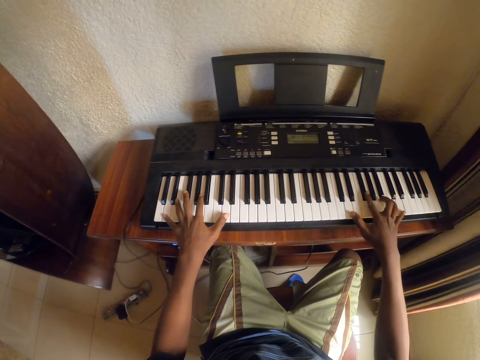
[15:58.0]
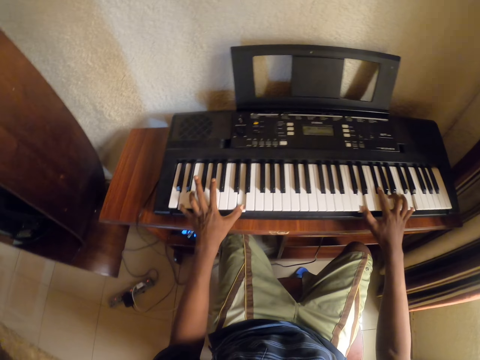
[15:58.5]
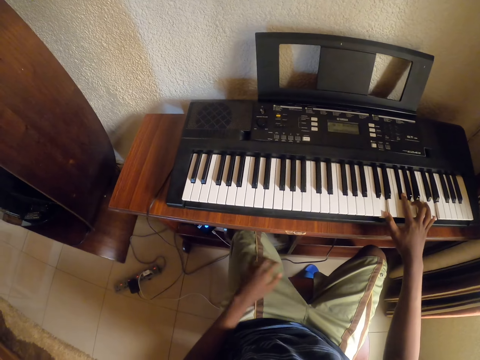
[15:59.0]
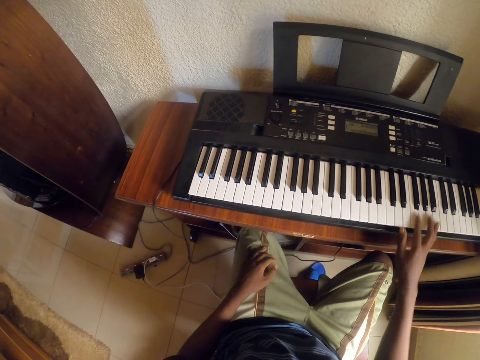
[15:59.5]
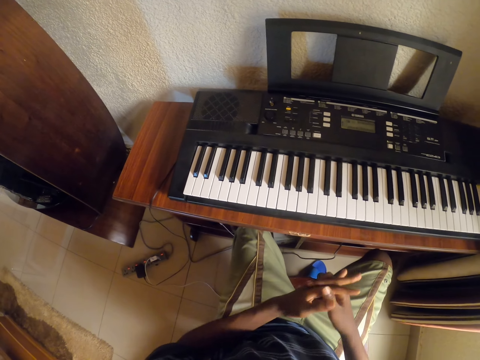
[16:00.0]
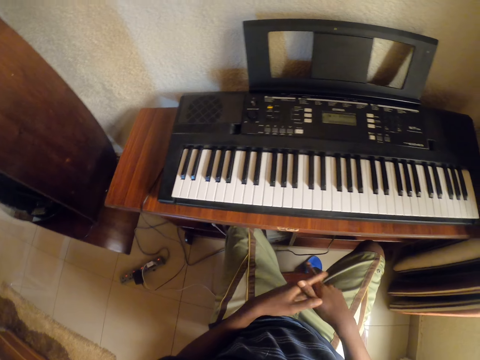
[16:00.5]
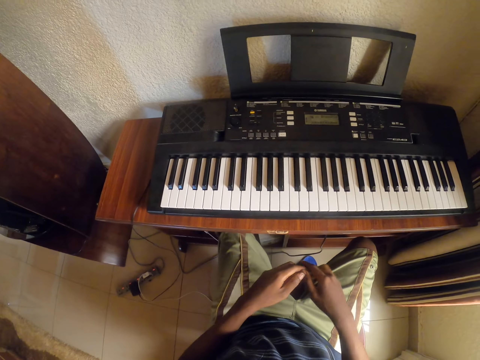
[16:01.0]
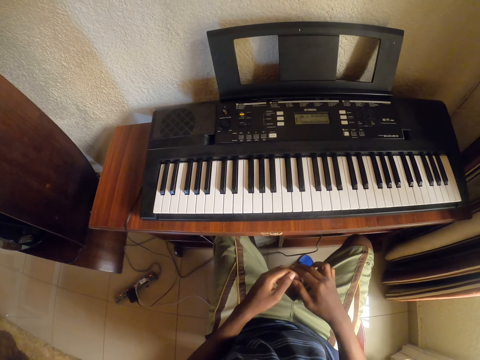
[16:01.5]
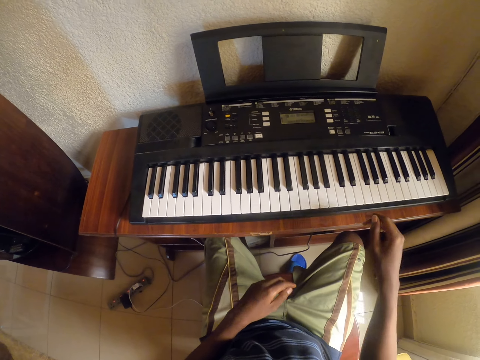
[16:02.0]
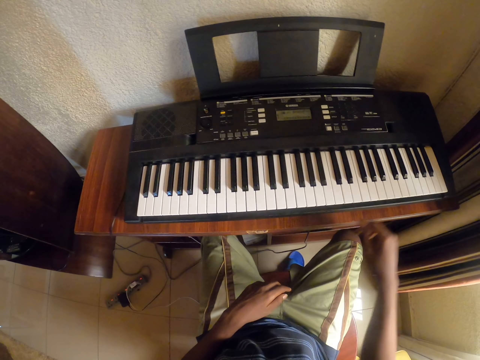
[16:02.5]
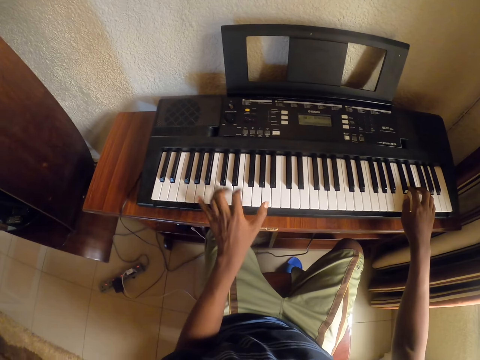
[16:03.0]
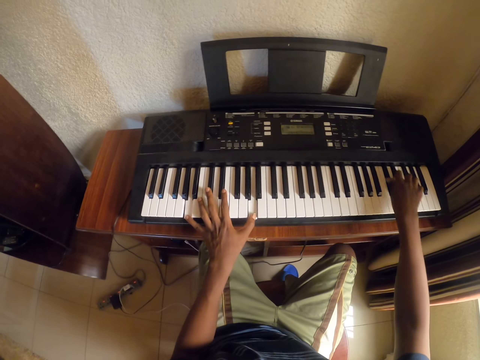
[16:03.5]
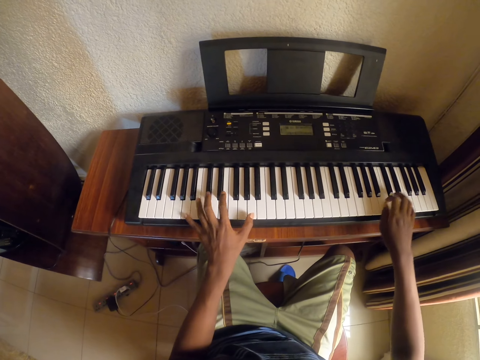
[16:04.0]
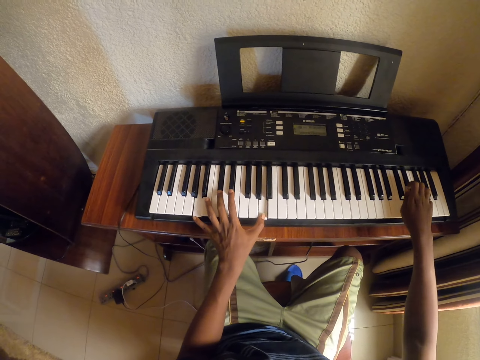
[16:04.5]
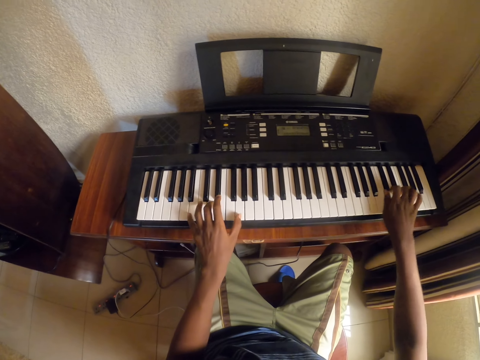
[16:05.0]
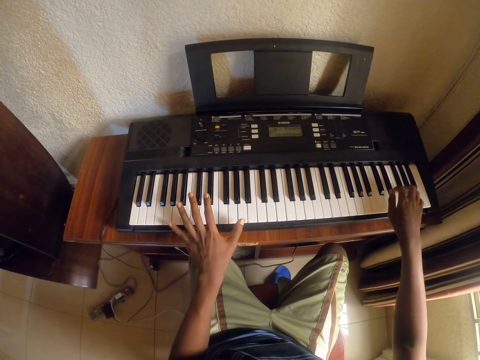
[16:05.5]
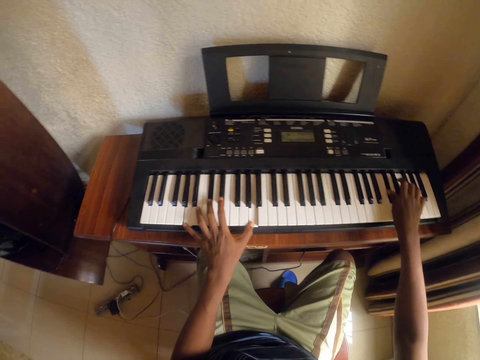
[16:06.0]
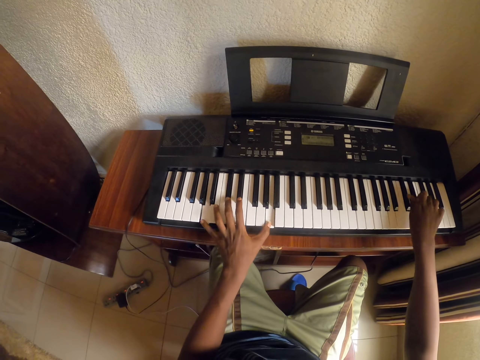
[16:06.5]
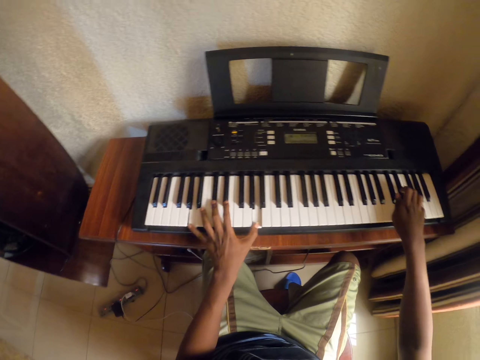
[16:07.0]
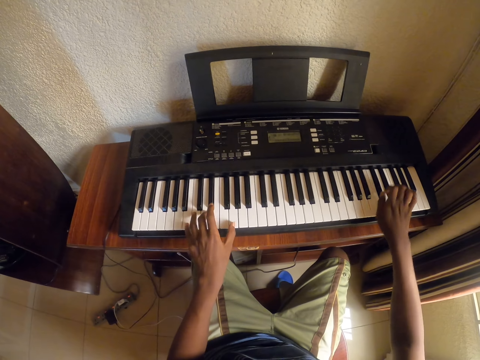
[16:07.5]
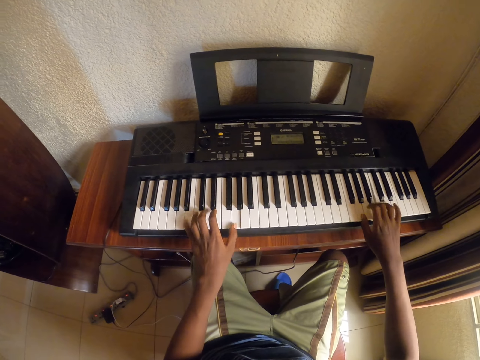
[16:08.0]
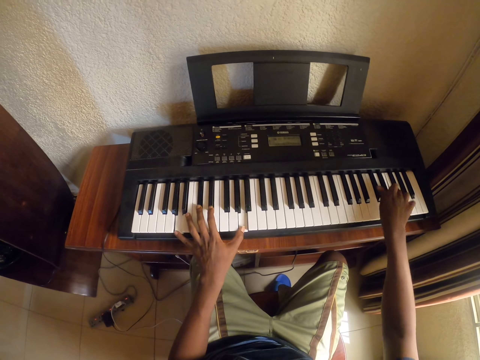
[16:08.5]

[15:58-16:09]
The camera wearer places their left hand on the left thigh. They stretch their hand muscles. They clasp their hands together. They play the keyboard with both hands.

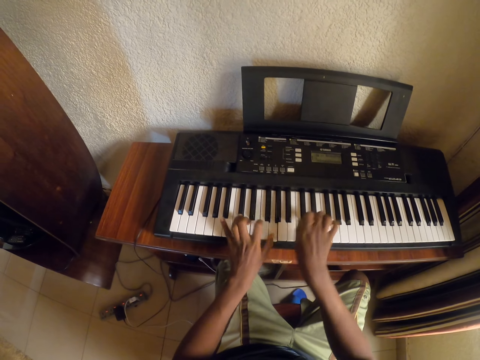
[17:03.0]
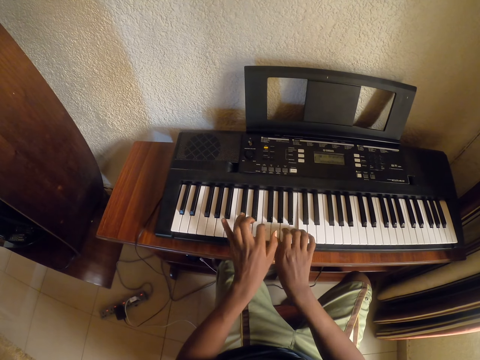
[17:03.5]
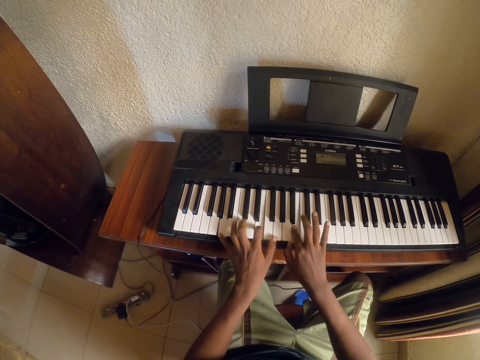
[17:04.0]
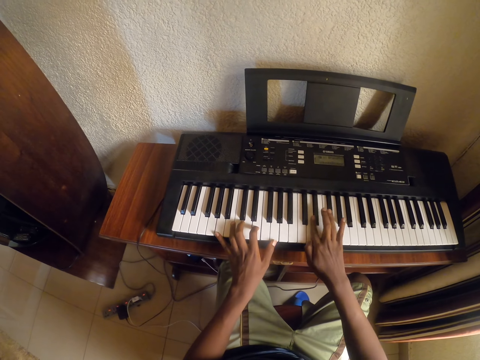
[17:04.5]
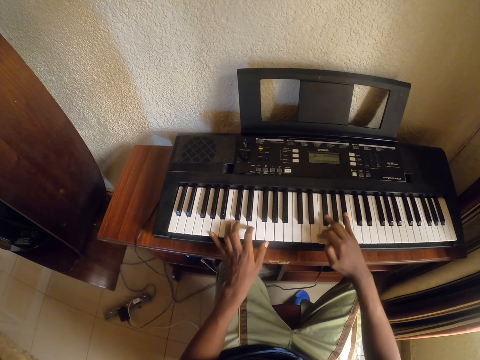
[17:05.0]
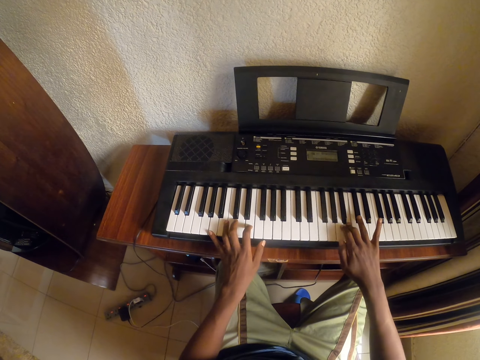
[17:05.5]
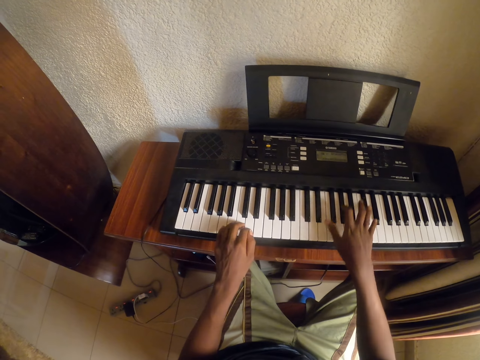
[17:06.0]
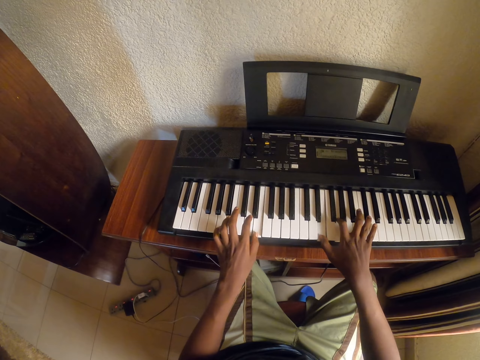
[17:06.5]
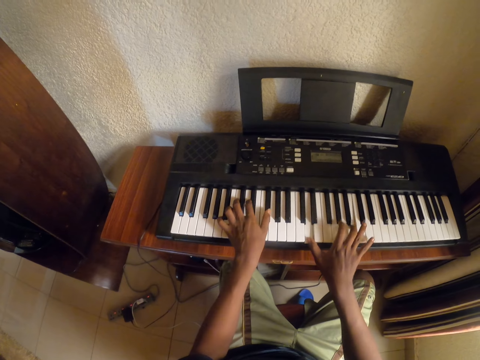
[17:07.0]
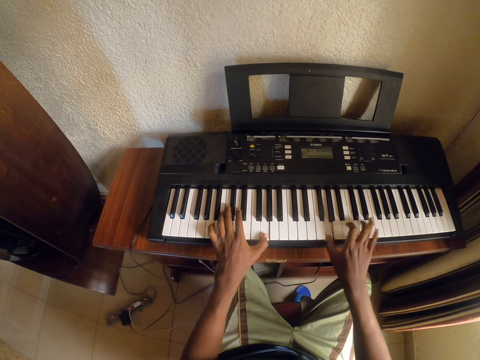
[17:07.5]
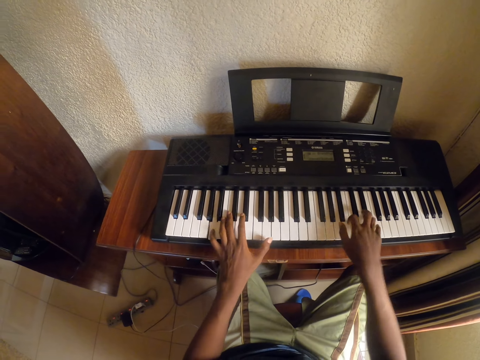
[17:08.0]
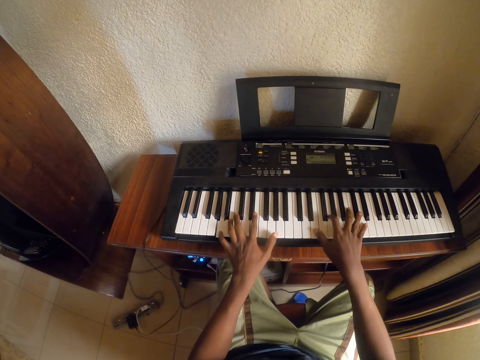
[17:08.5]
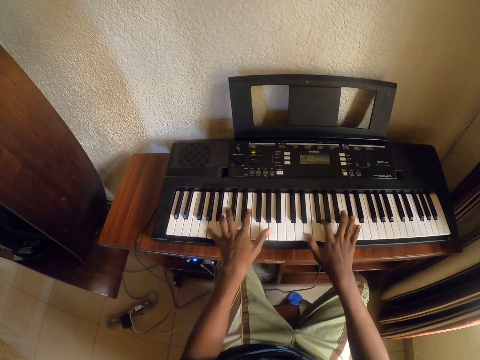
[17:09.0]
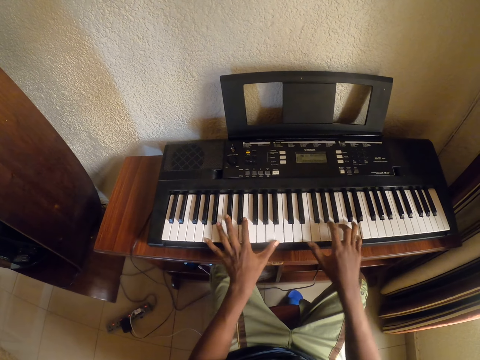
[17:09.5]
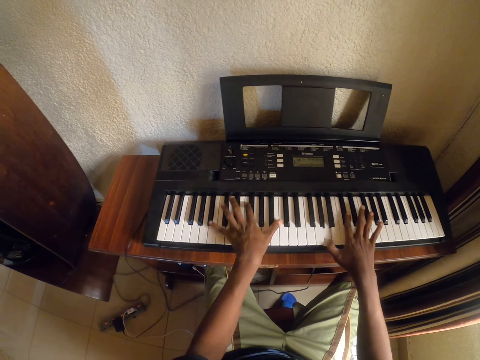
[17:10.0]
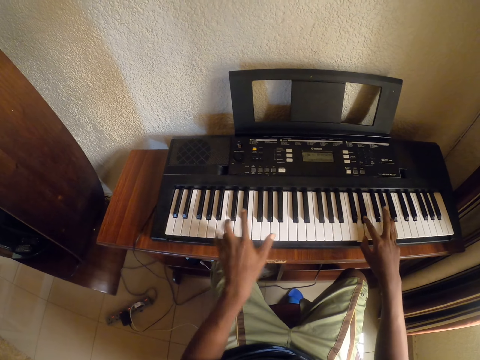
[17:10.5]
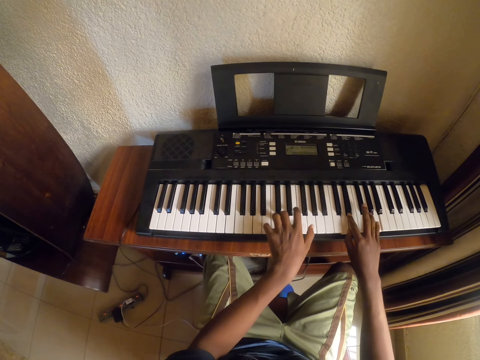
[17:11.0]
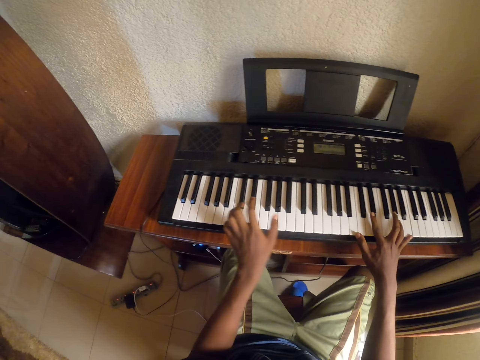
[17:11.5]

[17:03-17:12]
The camera wearer plays the keyboard with the right hand. They play the keyboard with both hands.

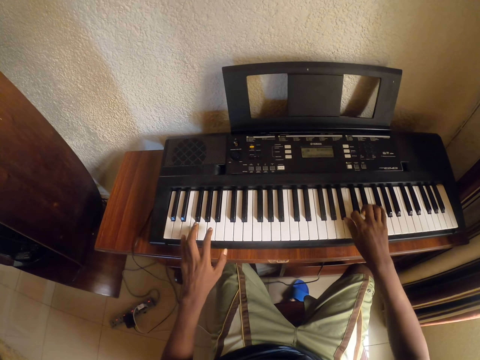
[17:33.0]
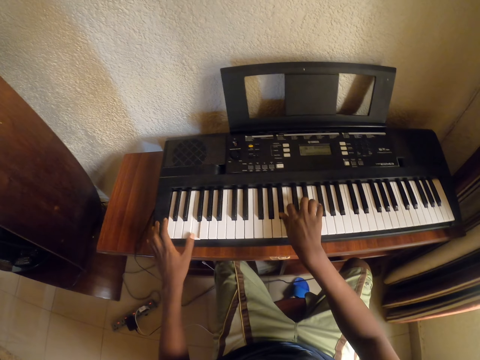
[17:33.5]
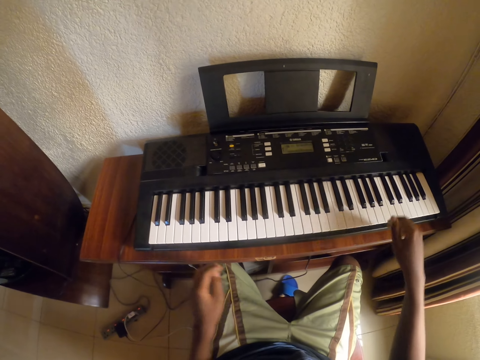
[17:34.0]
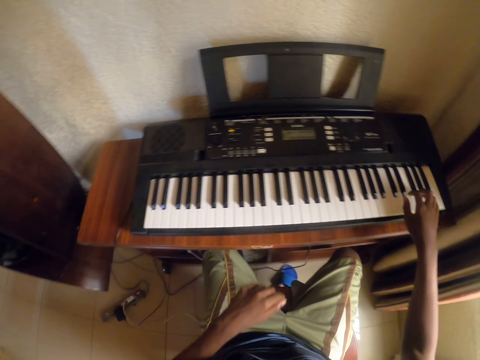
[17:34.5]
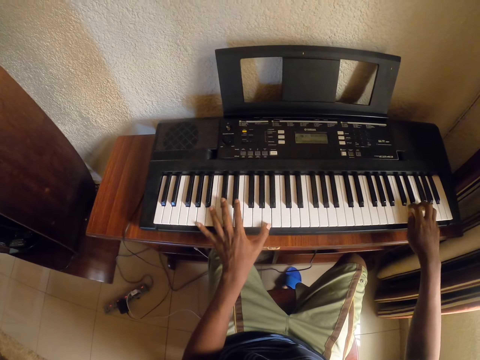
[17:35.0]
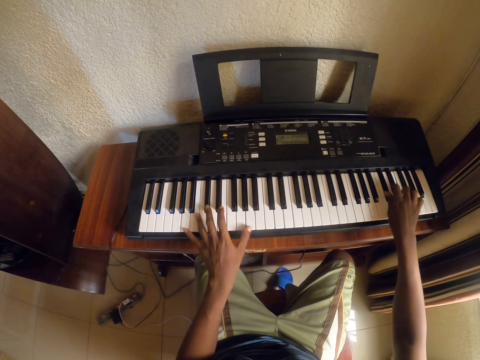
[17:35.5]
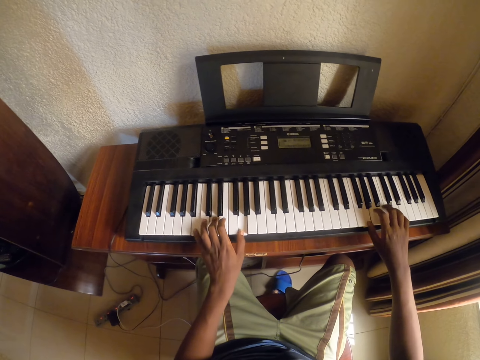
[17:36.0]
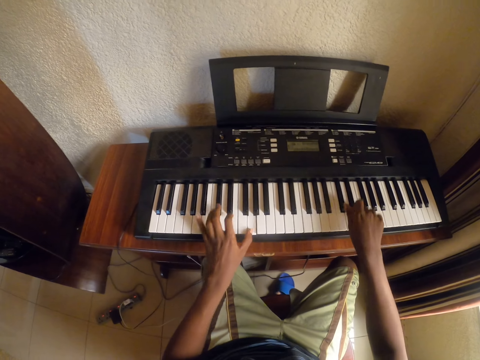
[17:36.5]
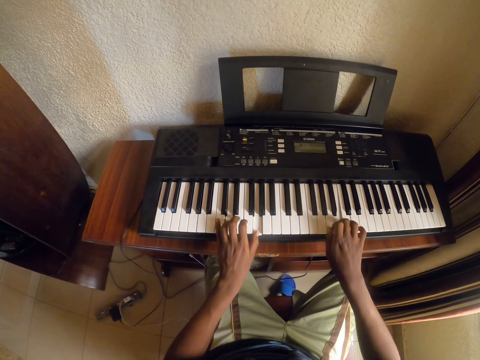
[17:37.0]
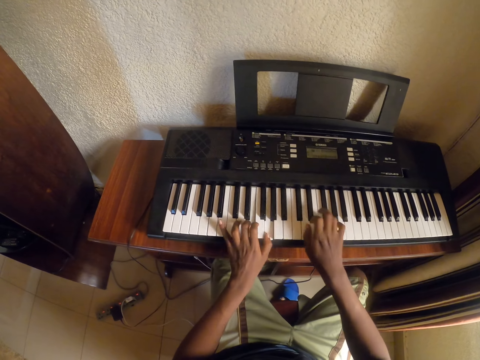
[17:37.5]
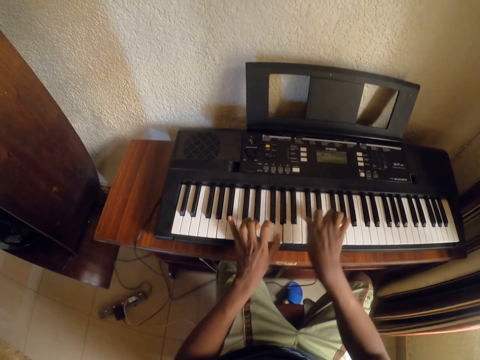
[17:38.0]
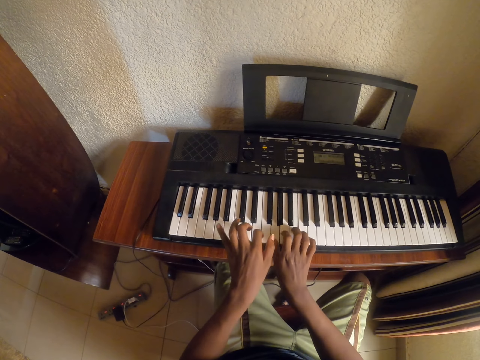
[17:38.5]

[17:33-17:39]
The camera wearer stretches hand muscles.
